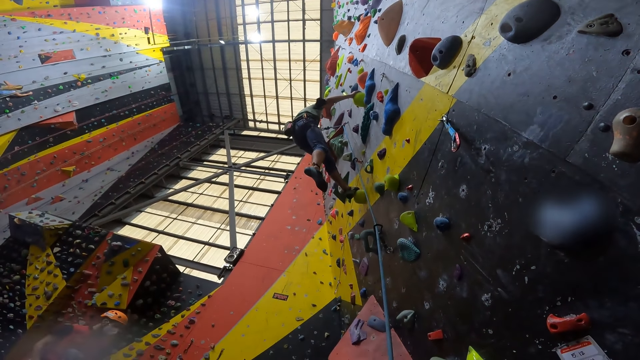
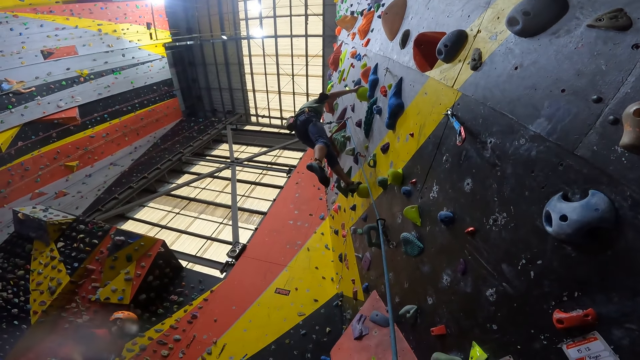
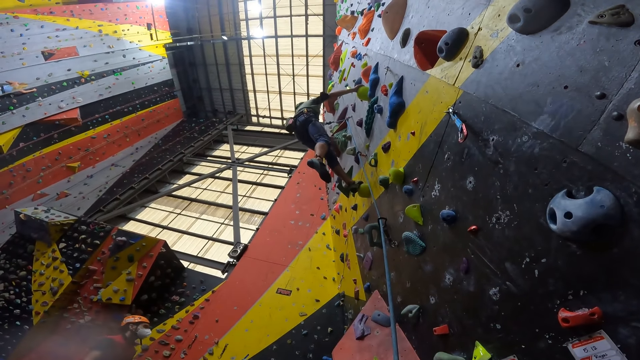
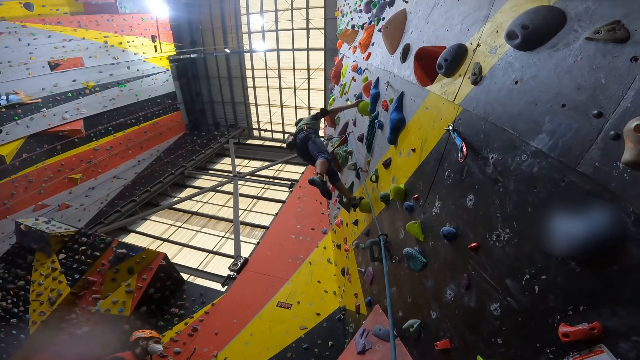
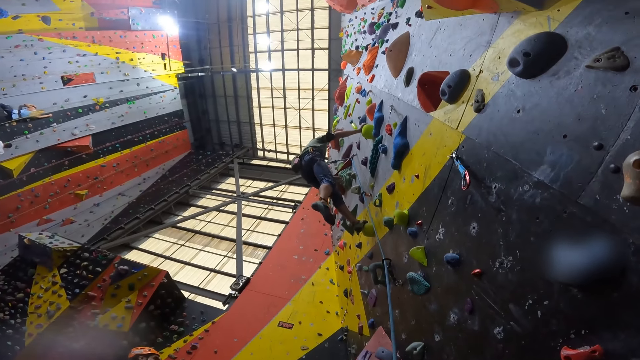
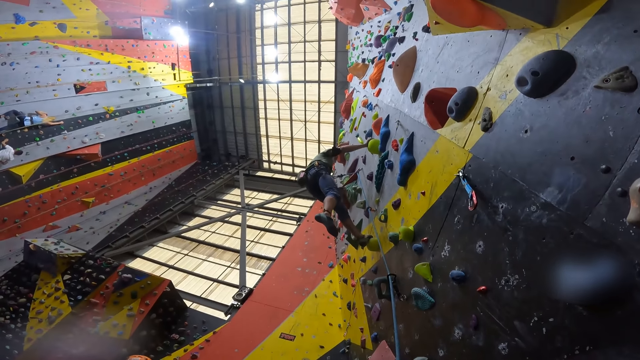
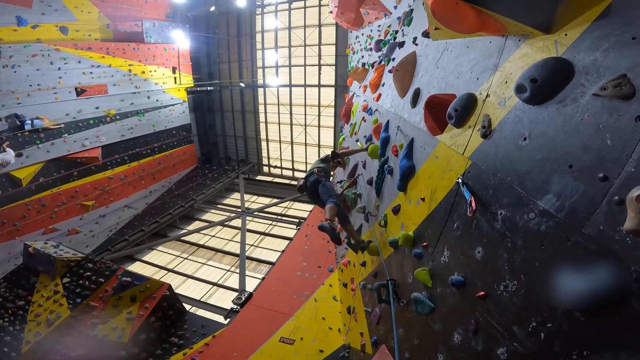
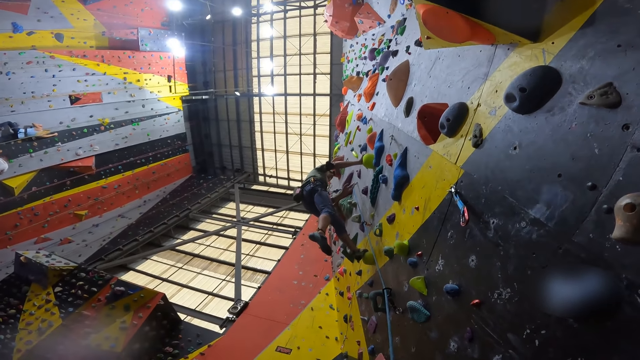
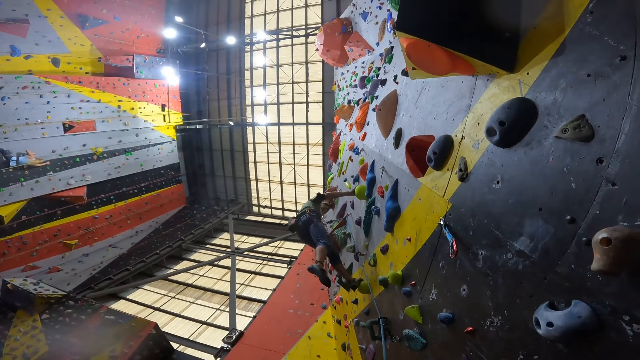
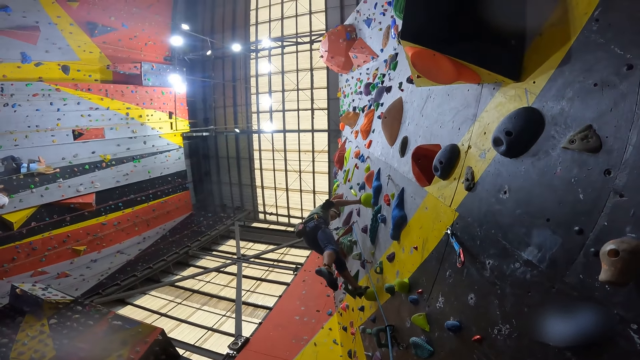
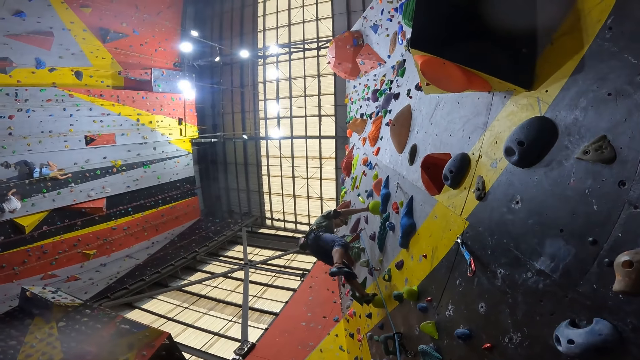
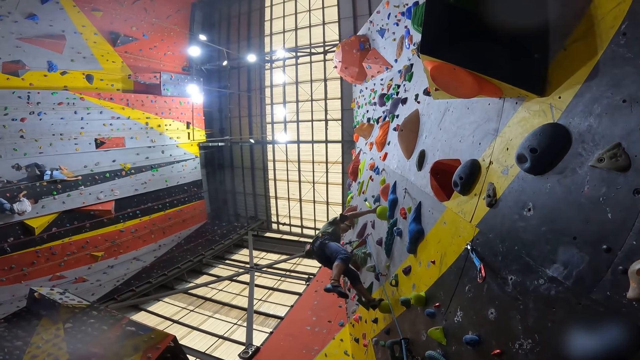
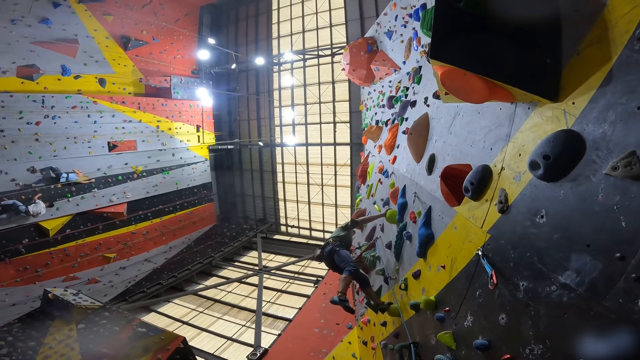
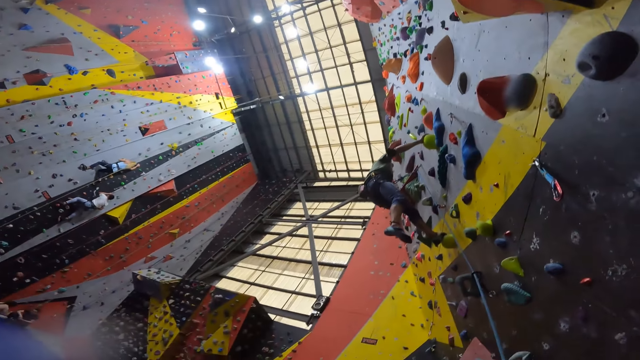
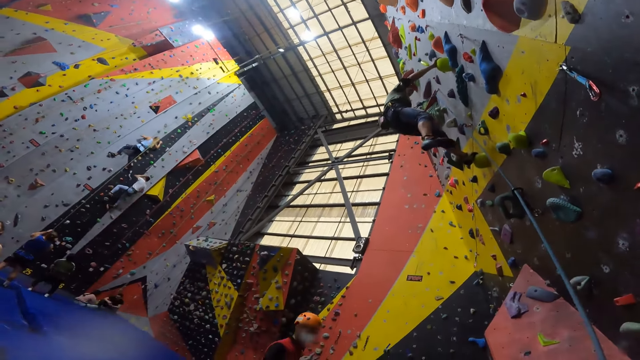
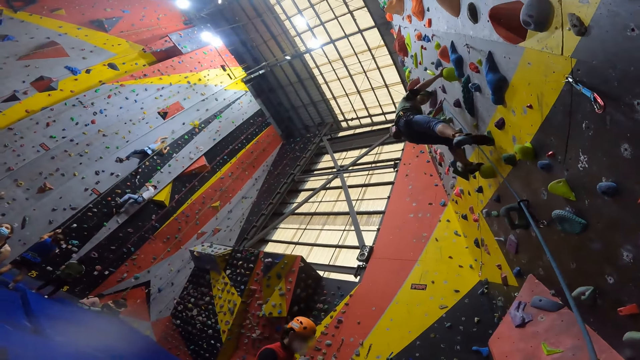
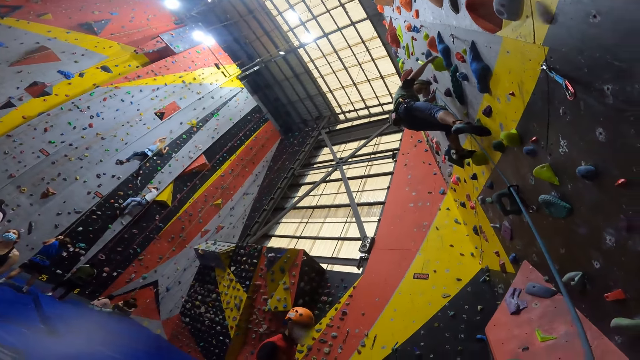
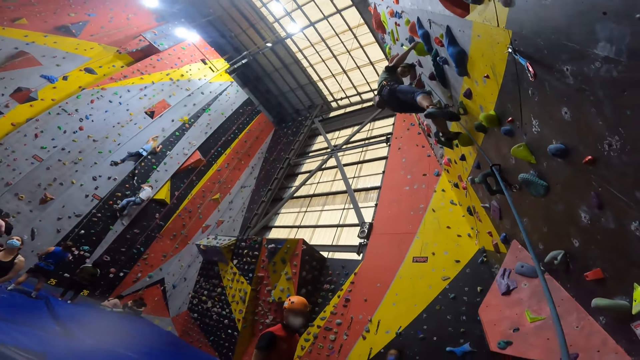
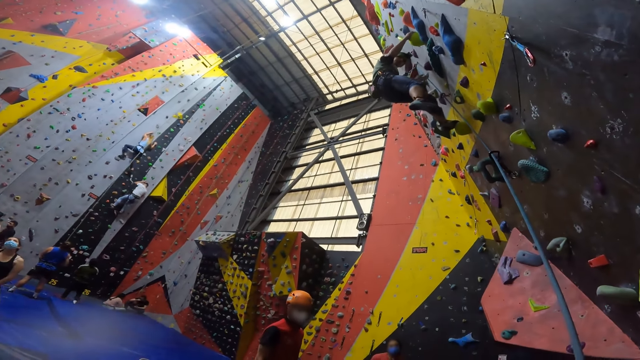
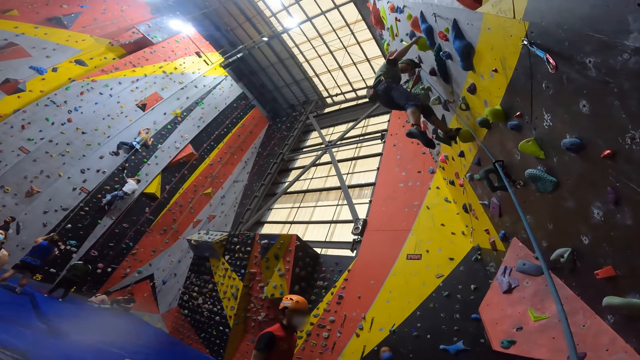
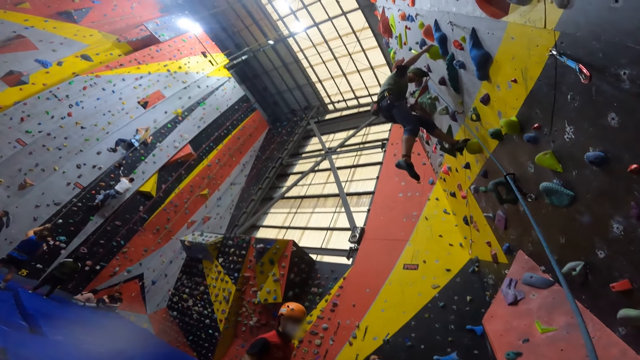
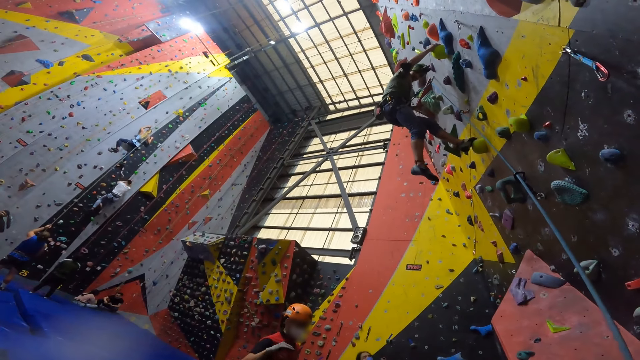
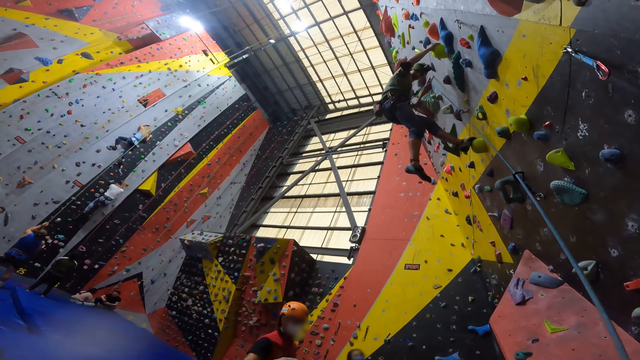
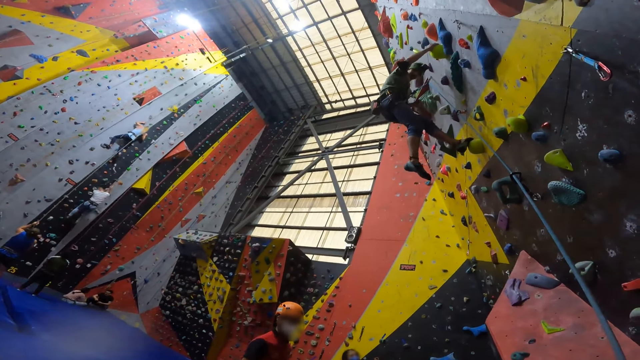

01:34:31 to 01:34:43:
The camera wearer turns round. A person taps the climbing stone. The camera wearer turns round.

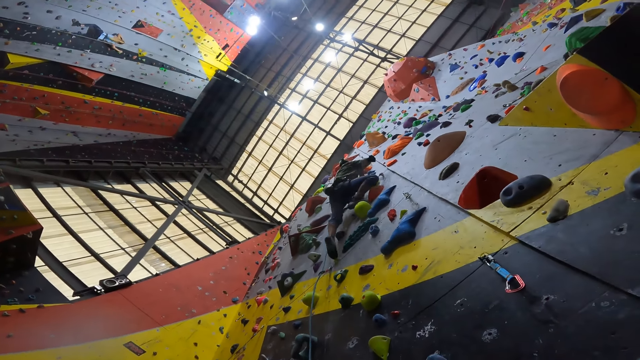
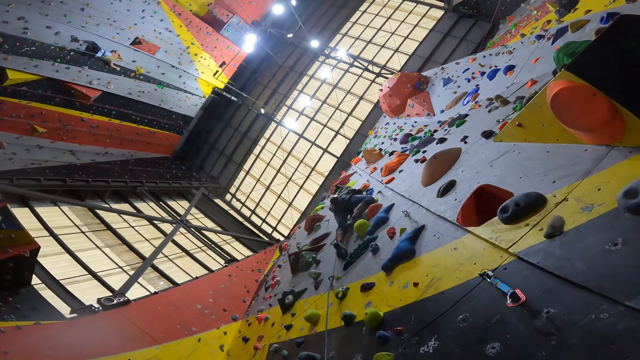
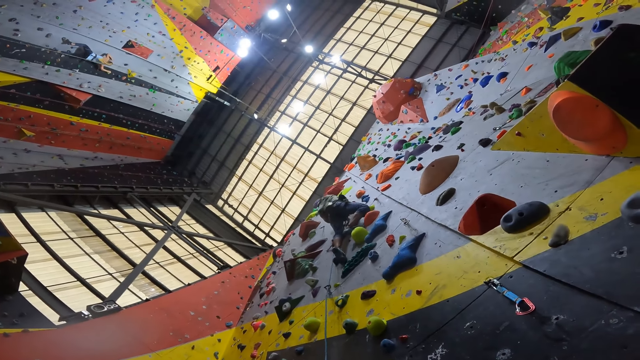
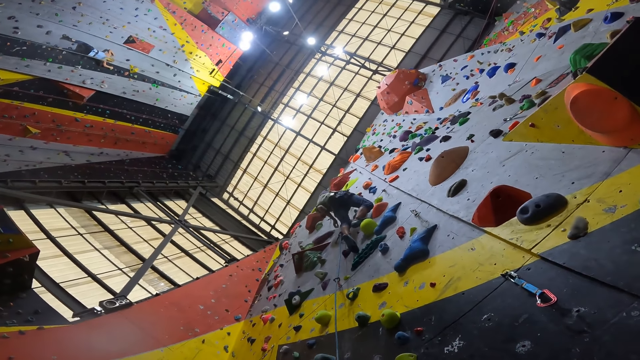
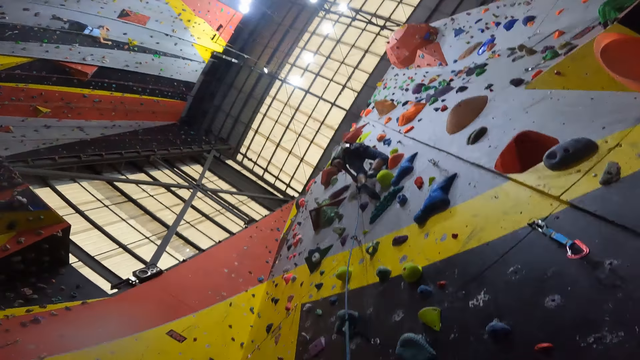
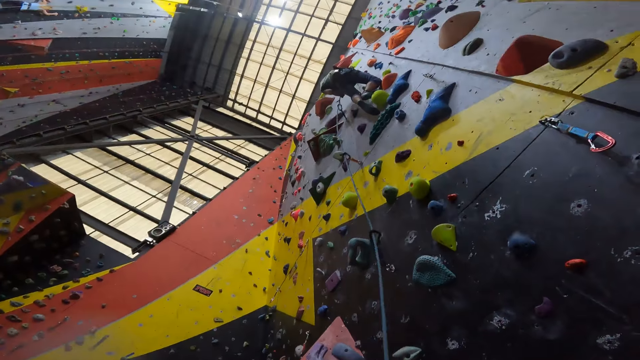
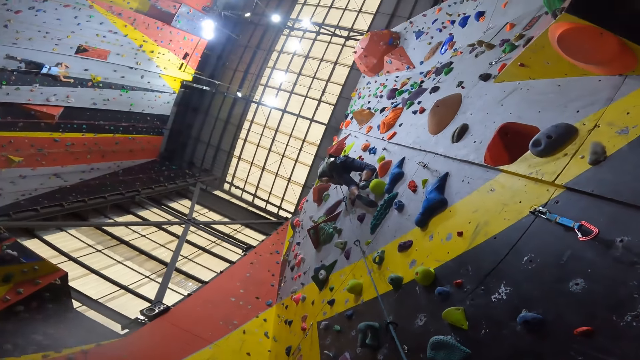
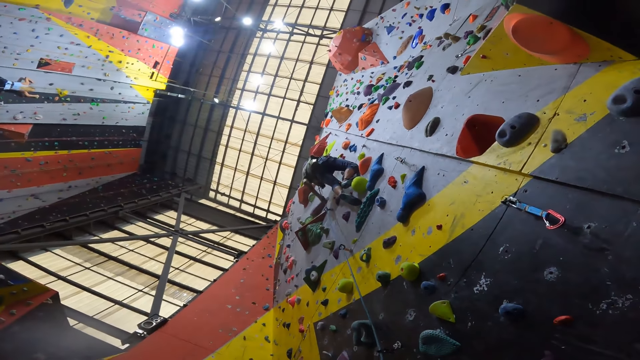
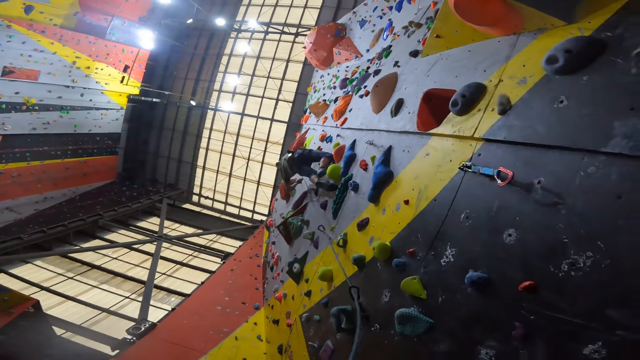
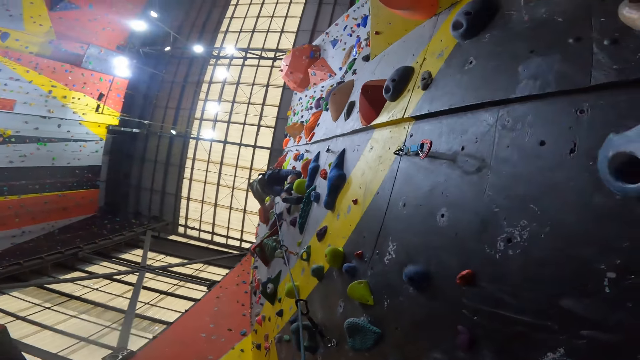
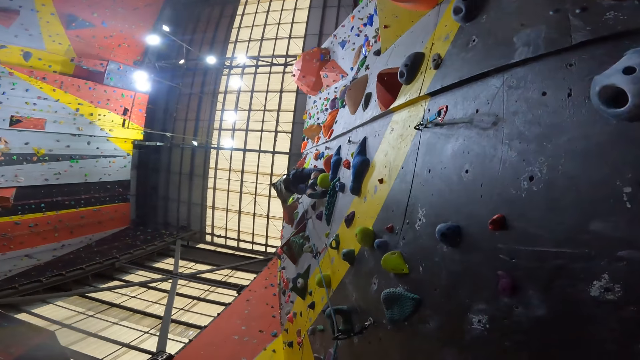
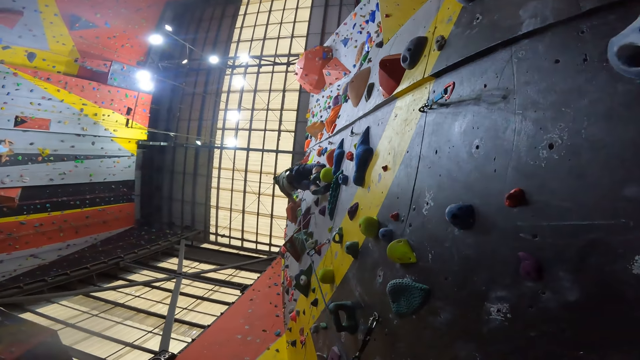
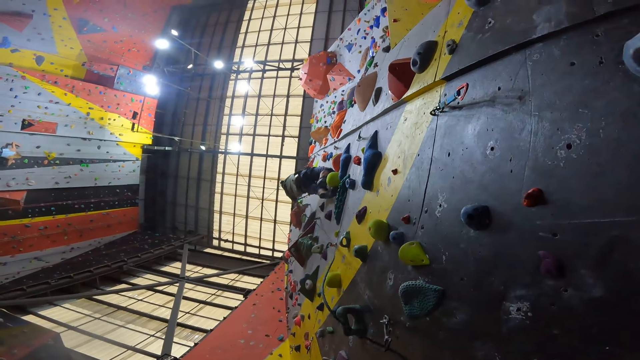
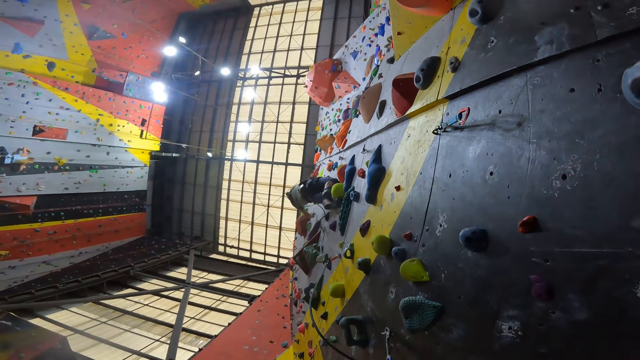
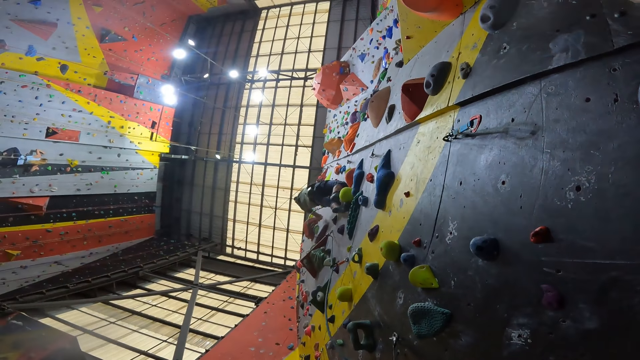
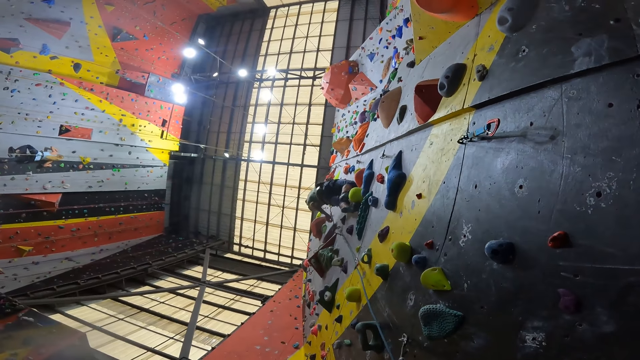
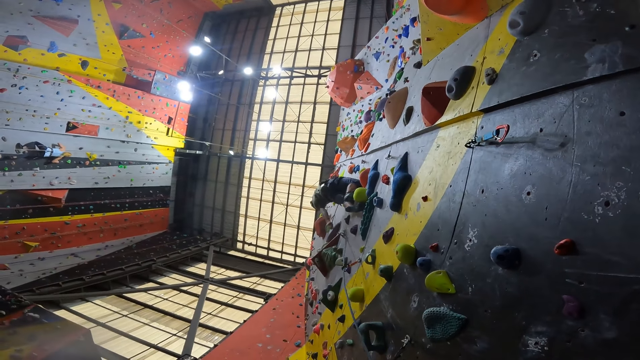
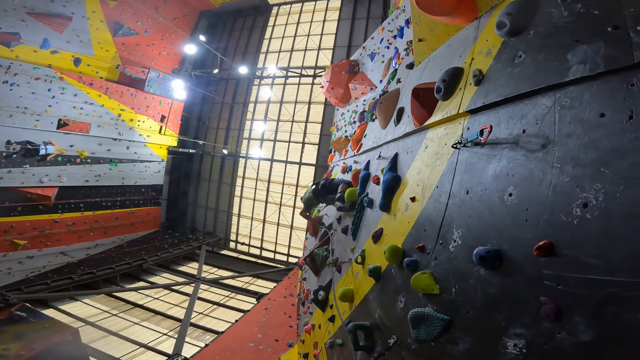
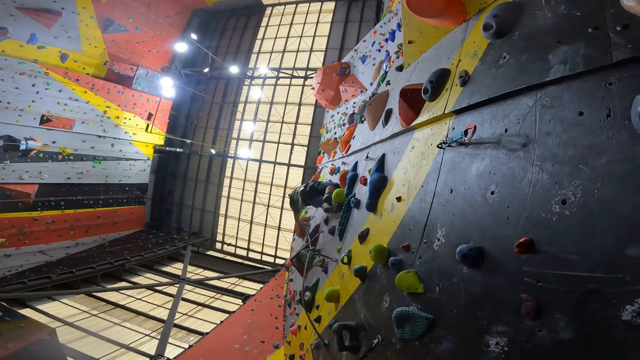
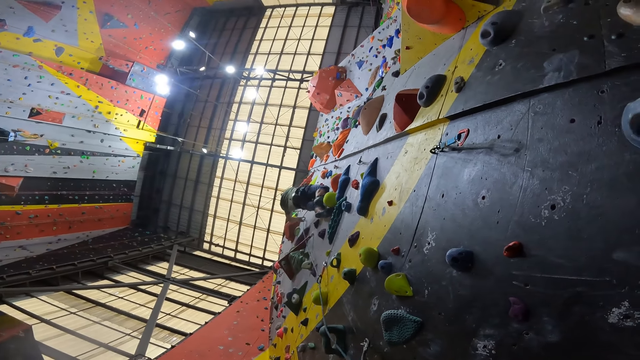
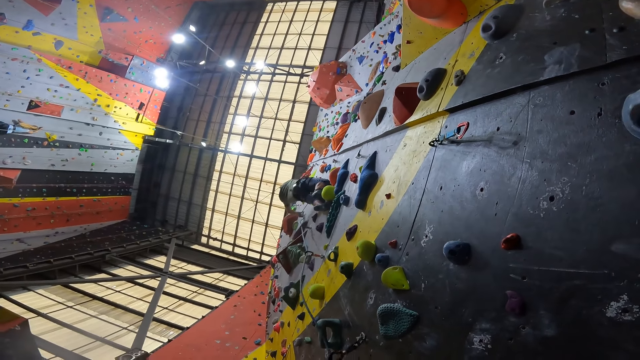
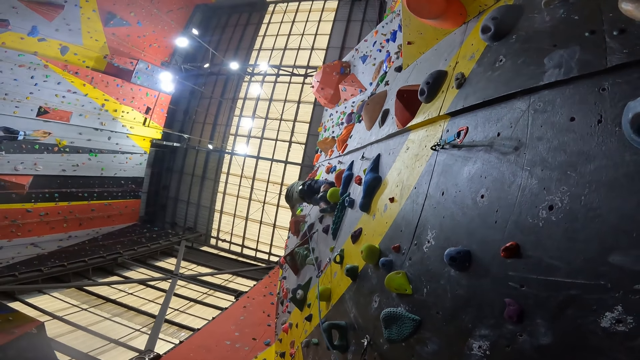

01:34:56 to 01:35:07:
The camera wearer shakes the climbing rope. A man pulls the climbing rope.
